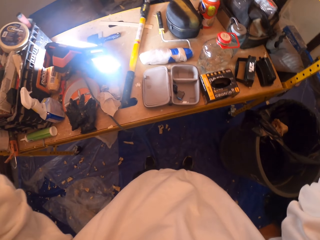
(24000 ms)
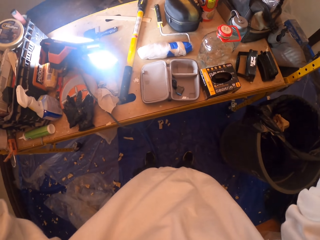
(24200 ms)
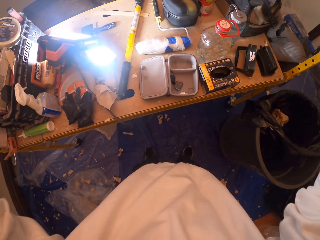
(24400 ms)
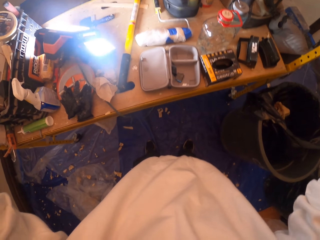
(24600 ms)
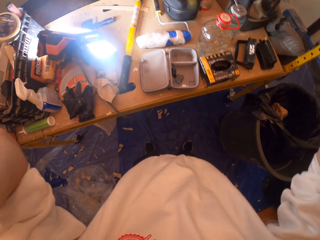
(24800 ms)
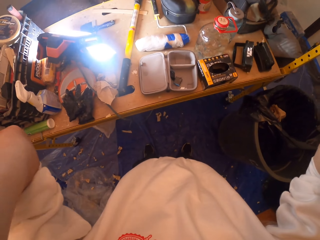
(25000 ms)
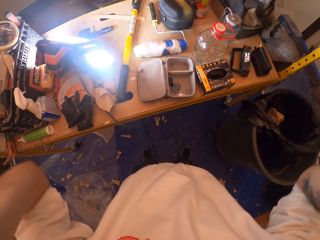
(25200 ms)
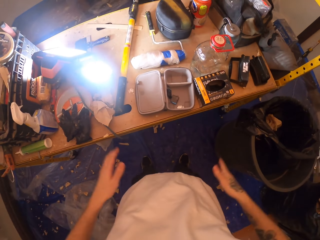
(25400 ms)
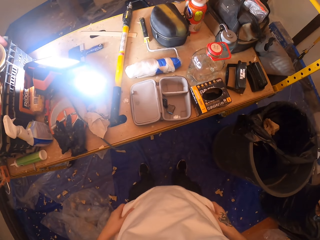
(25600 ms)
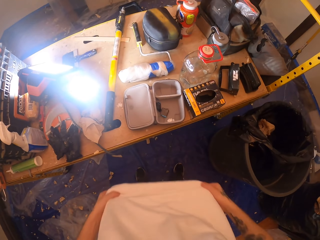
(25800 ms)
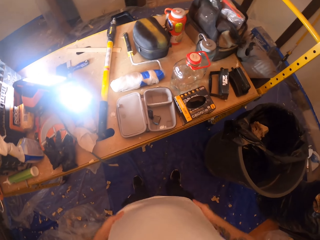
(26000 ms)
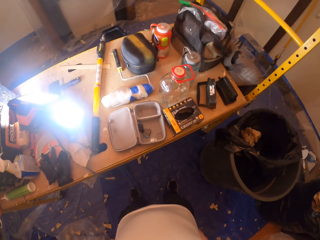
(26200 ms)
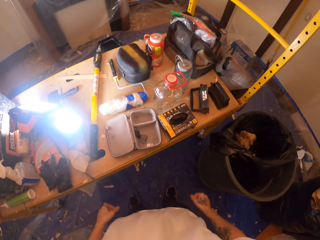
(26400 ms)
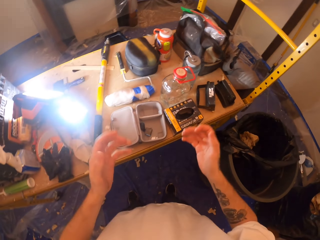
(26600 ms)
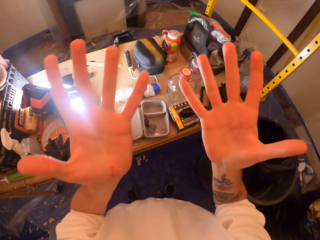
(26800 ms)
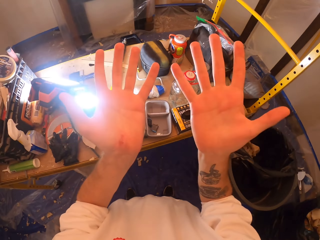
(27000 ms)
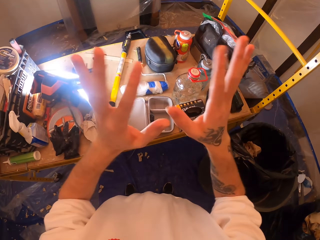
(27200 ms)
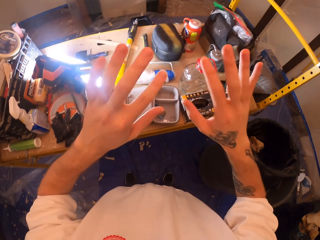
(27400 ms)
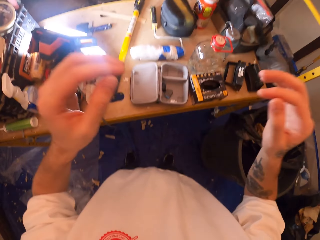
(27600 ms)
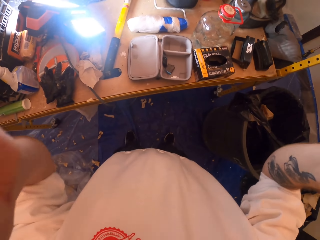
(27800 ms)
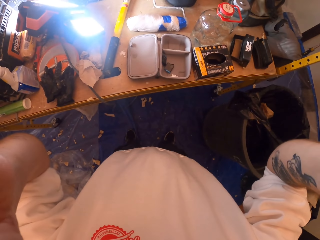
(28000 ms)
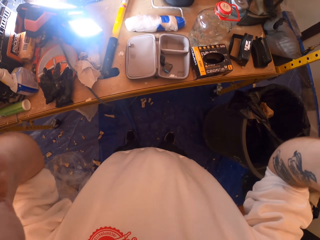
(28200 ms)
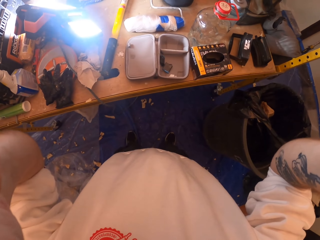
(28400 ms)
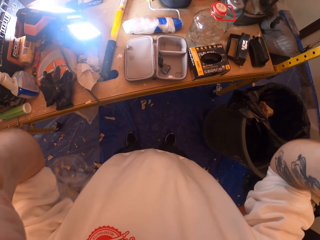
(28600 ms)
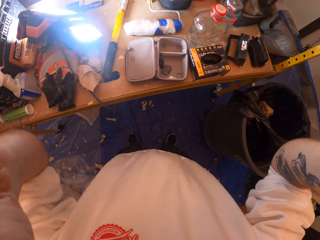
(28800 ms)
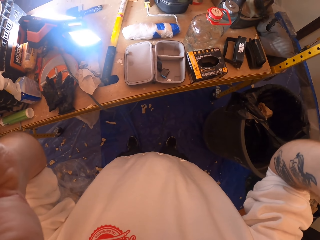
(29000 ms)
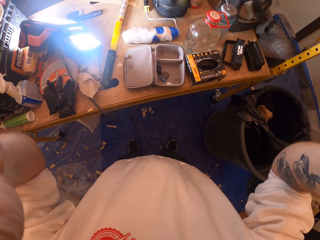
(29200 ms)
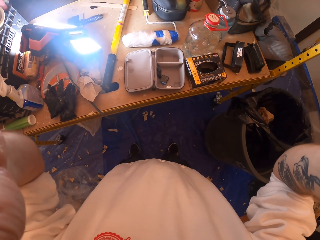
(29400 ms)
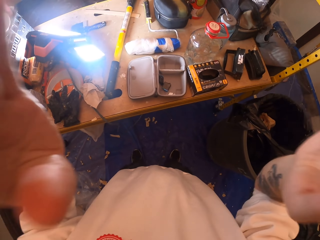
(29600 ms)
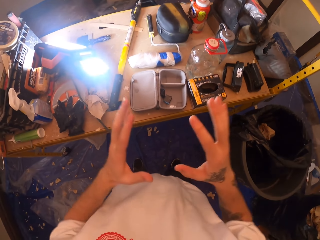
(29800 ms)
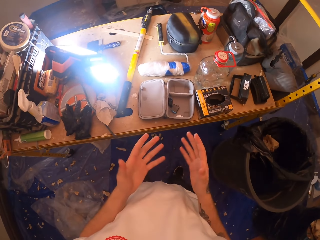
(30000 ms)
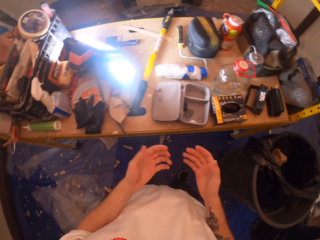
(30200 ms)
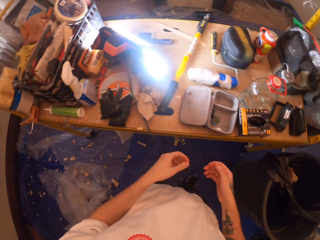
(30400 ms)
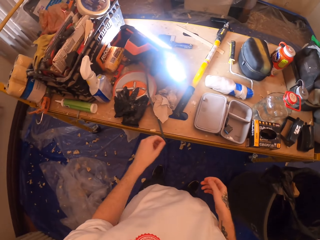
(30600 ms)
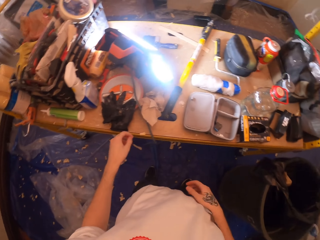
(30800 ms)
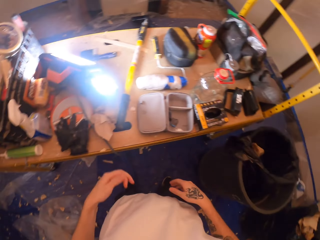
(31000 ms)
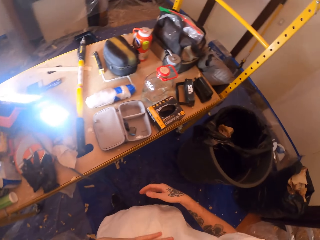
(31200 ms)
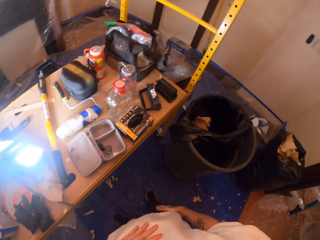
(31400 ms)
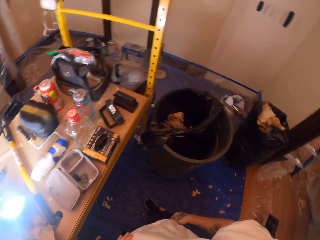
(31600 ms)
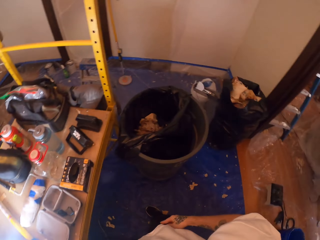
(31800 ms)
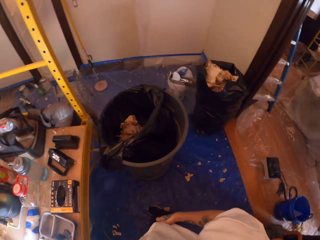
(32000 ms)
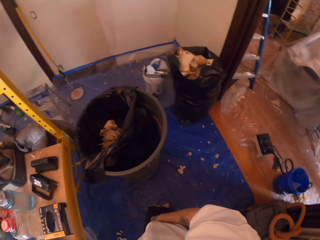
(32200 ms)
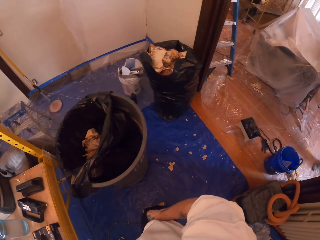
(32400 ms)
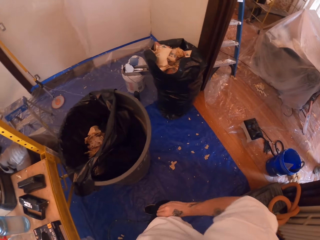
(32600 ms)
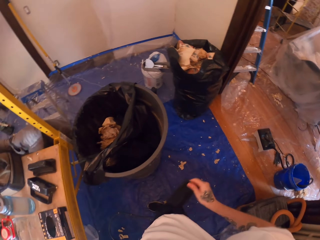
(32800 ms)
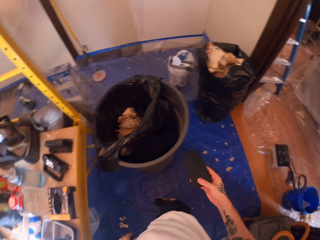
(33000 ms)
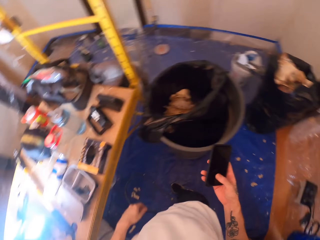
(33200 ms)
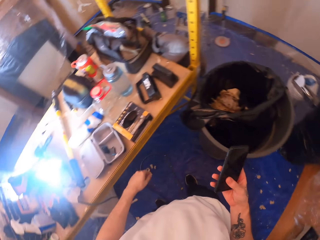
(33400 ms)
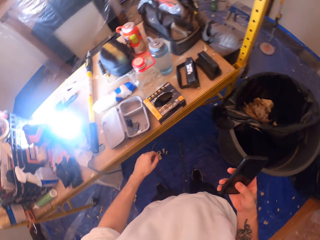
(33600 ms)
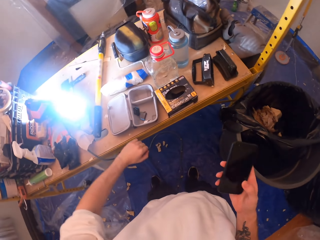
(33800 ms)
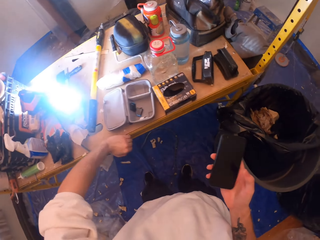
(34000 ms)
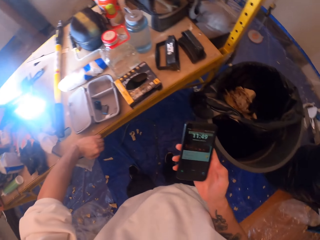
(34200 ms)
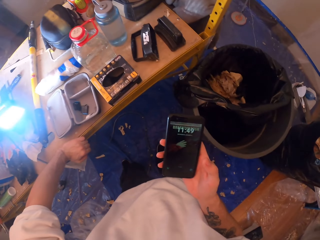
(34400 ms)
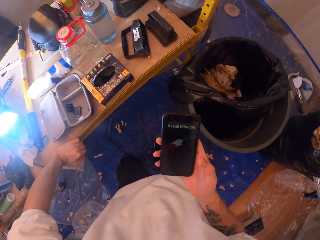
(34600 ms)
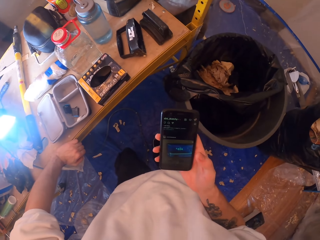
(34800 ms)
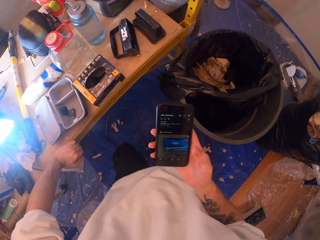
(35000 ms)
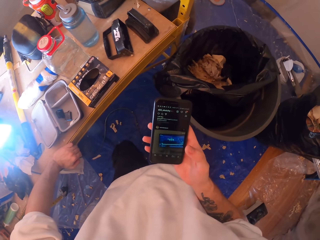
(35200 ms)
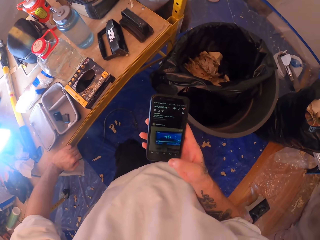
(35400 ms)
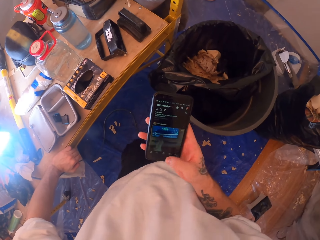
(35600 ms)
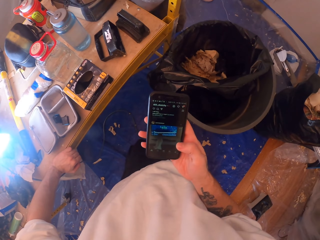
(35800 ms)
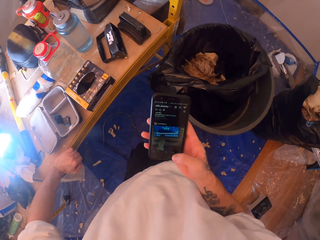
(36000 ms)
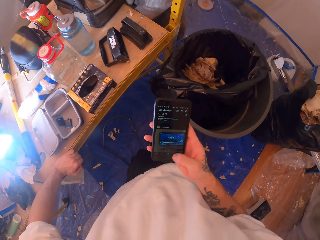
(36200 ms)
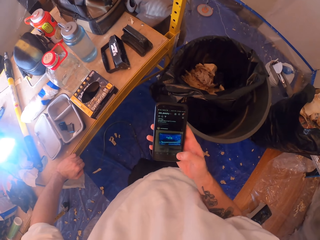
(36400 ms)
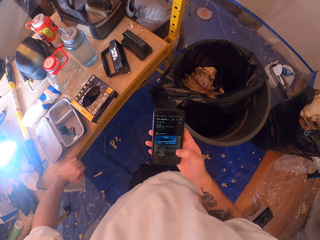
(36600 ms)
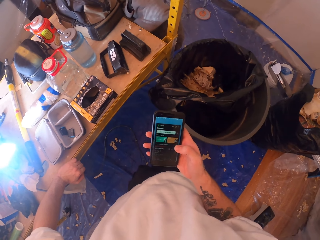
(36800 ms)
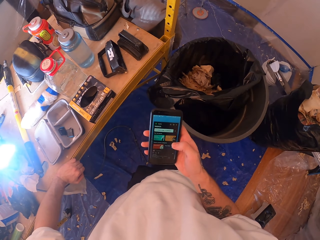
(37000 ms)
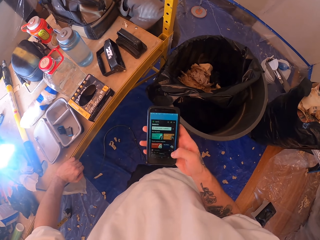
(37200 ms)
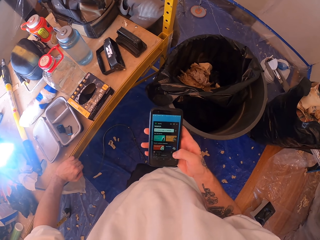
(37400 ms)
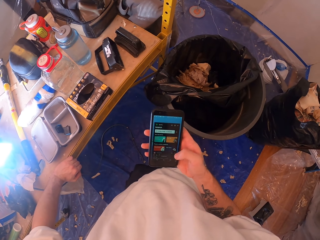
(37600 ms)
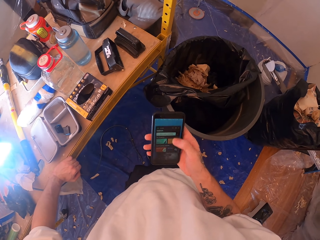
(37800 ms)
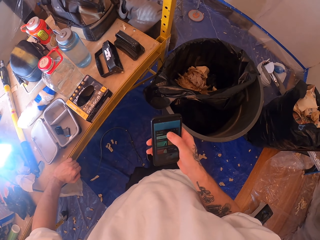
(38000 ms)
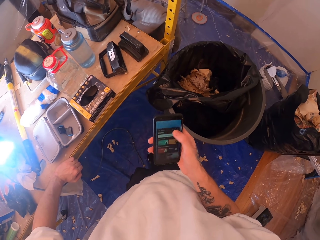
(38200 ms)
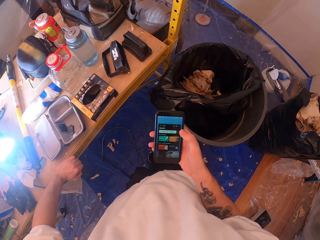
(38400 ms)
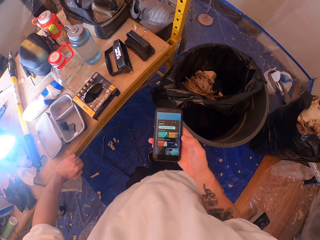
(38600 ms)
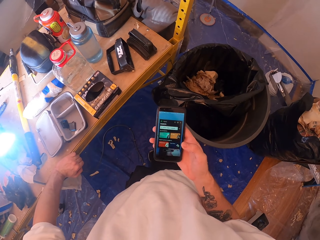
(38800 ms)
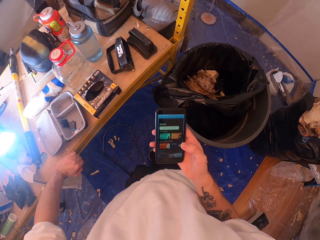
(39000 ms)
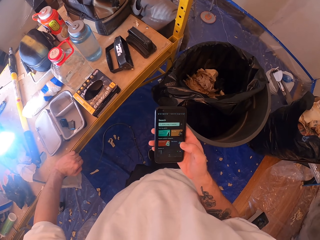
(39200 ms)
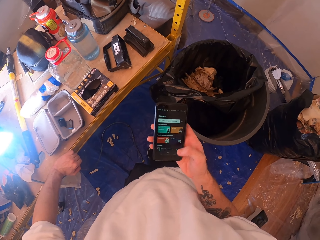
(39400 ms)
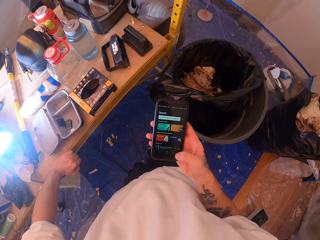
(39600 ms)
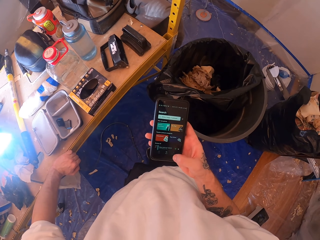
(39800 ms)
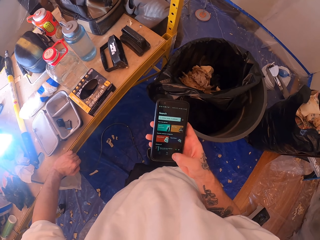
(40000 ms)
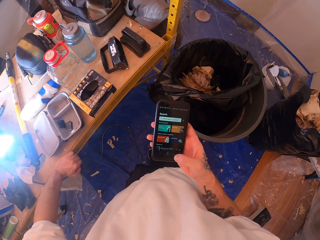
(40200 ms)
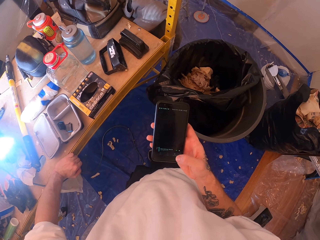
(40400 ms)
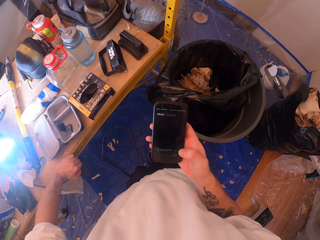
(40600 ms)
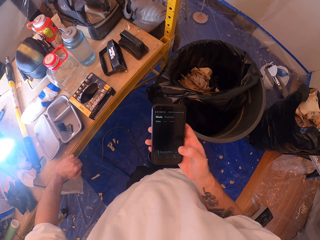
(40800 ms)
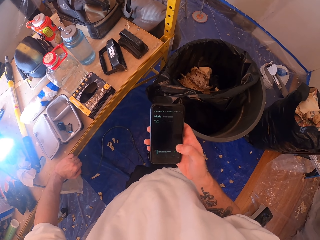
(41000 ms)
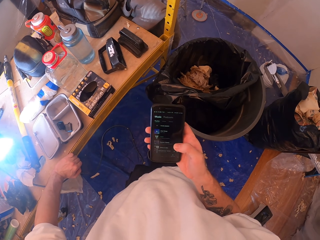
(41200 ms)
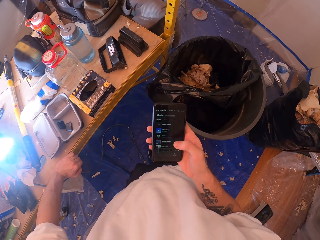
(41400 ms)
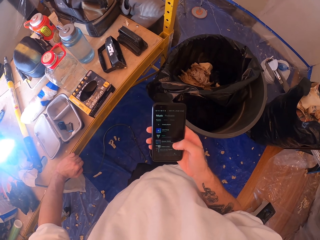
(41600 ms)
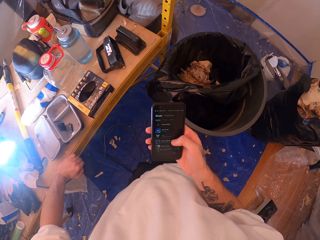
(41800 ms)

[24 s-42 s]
The camera wearer pulls down the T-shirt. He lifts both hands, looks at his hands, and turns his hands. He adjusts the camera. He lifts both hands. He looks around. He drops both hands. He looks at his hands. He moves both hands. He lifts the left hand. He looks around. He inserts the right hand in his pocket. He pulls a phone from his pocket. He lifts the phone. He looks at the phone. He holds the table with the left hand. He operates the phone. He presses the phone.

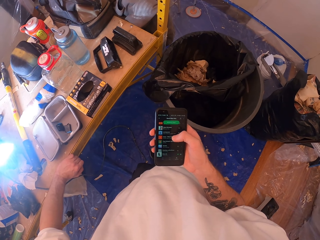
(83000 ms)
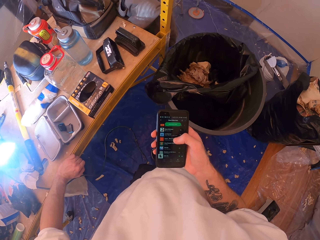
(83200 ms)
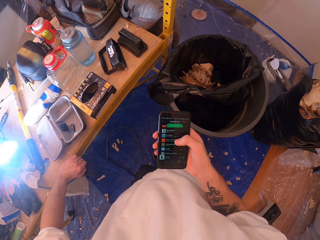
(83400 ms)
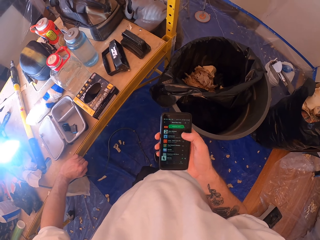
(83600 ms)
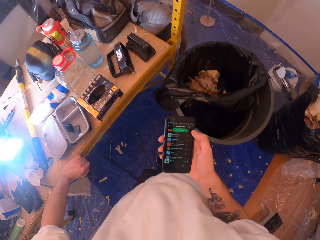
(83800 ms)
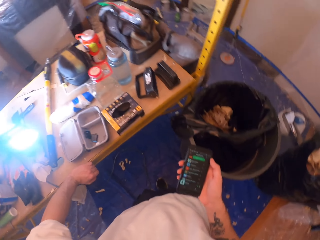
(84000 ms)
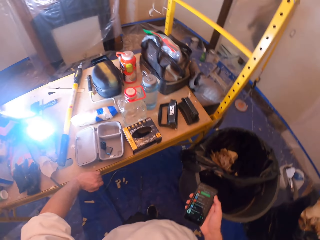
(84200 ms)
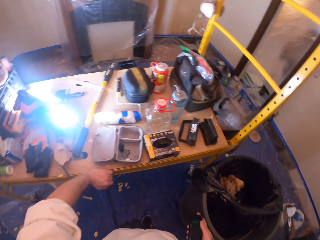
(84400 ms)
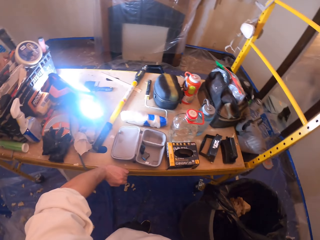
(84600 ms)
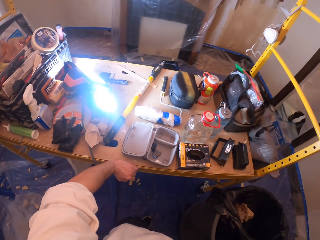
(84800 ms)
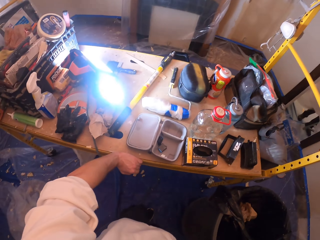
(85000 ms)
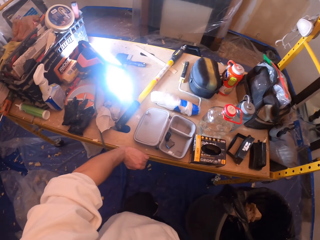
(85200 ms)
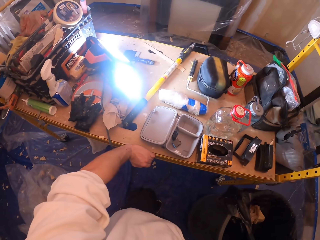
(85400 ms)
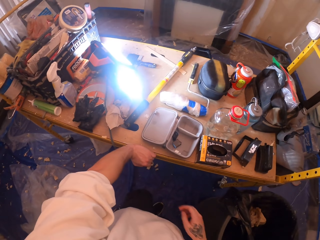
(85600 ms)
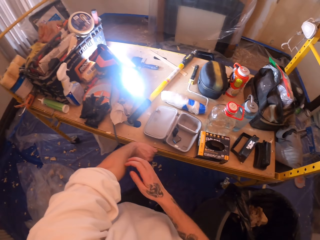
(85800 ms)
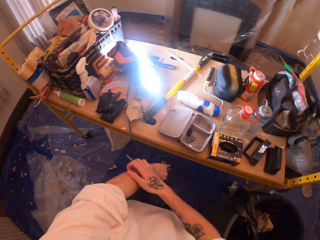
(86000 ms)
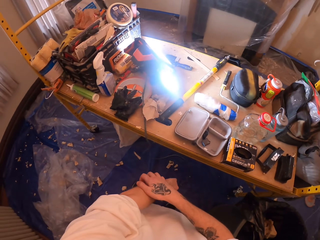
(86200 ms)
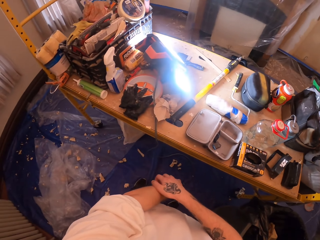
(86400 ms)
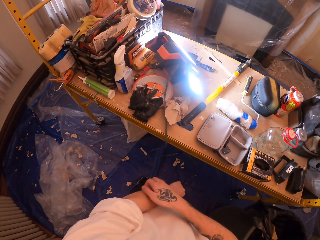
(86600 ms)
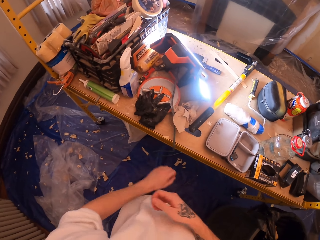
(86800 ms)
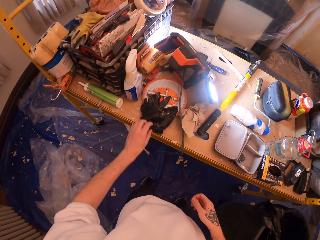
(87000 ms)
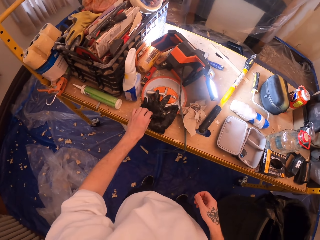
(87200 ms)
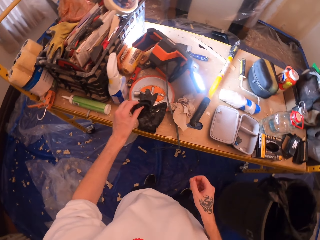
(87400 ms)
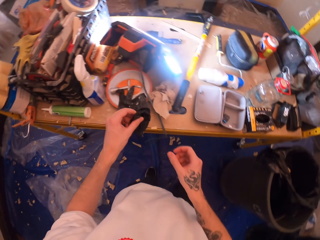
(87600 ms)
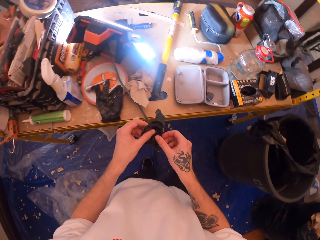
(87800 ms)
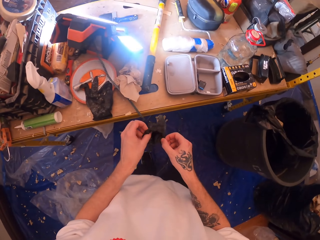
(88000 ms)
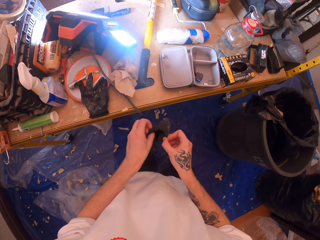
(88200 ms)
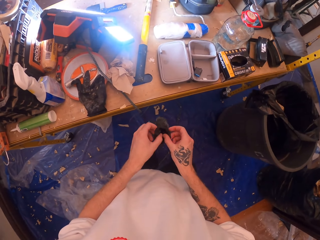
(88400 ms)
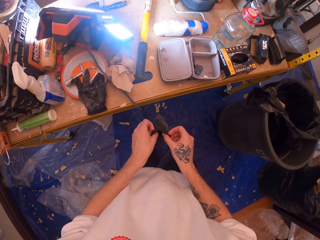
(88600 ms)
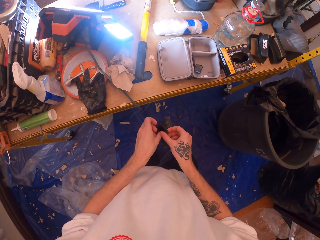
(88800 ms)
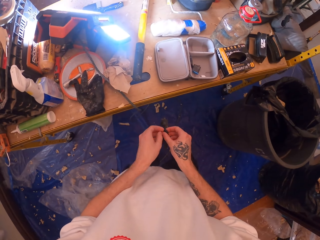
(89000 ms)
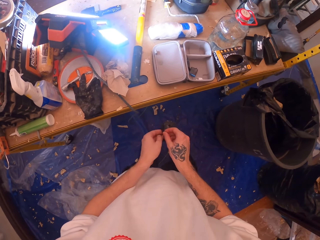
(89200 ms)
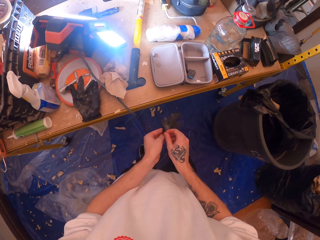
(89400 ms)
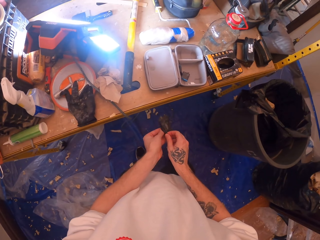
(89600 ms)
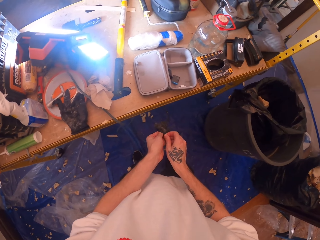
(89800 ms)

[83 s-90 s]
The camera wearer looks around. He puts the phone in his pants. He scratches the left arm. He moves the left hand. He picks up a glove on the table. He holds the glove with both hands. He stretches the glove.
